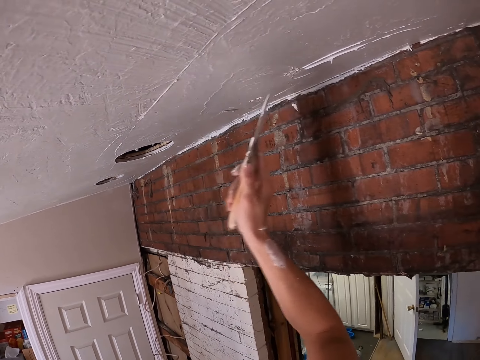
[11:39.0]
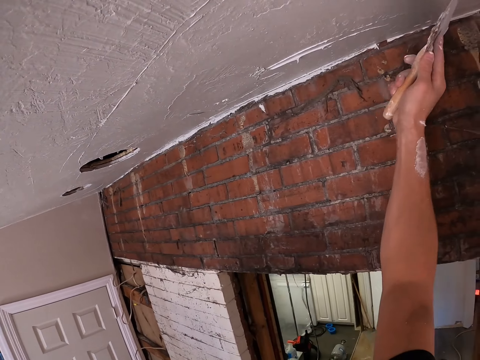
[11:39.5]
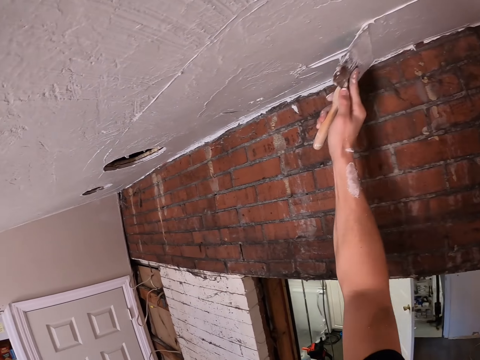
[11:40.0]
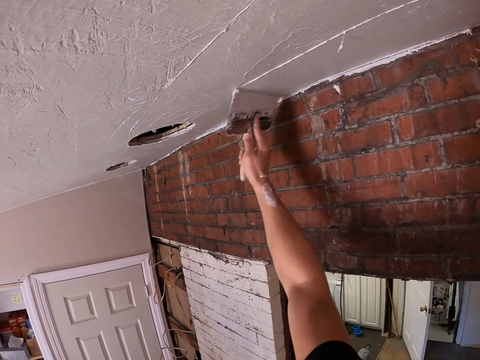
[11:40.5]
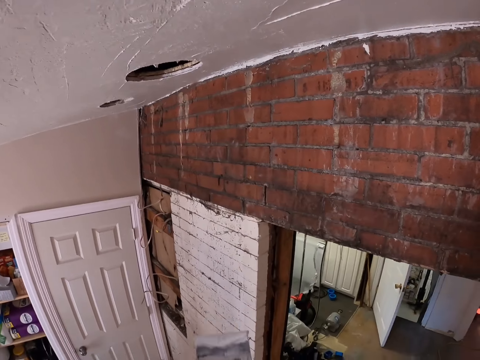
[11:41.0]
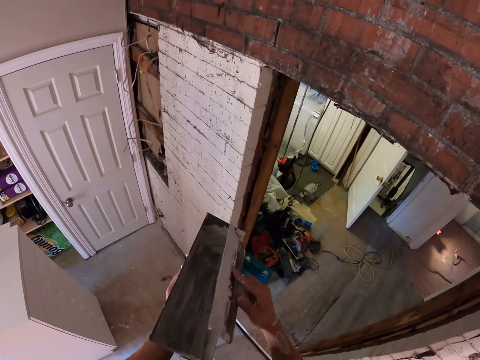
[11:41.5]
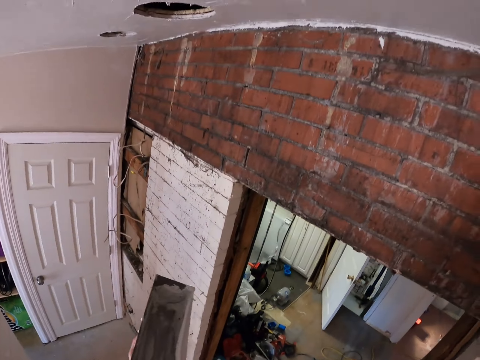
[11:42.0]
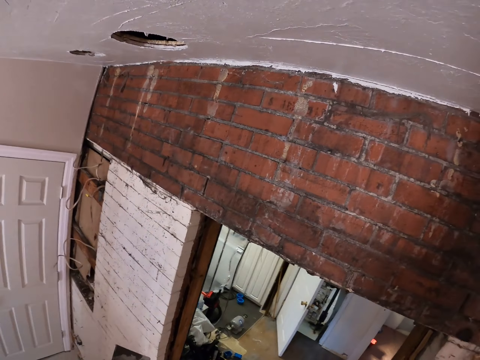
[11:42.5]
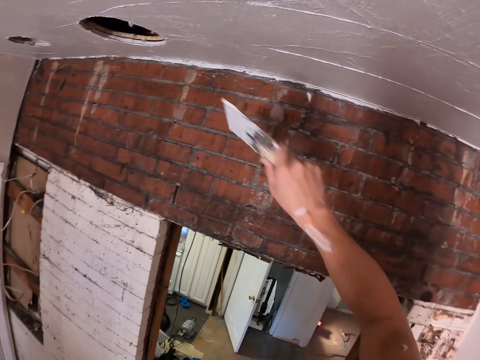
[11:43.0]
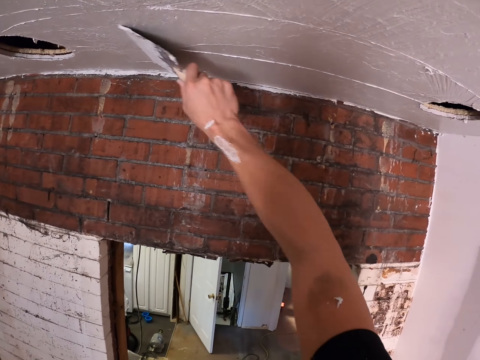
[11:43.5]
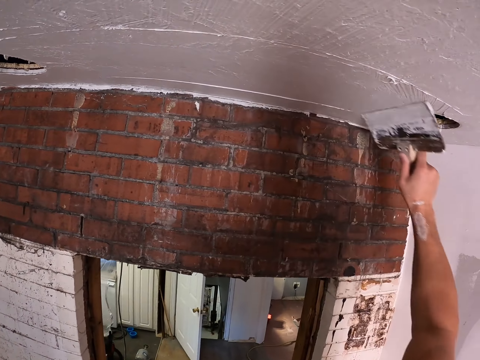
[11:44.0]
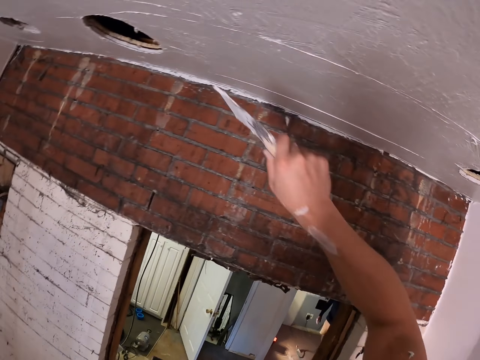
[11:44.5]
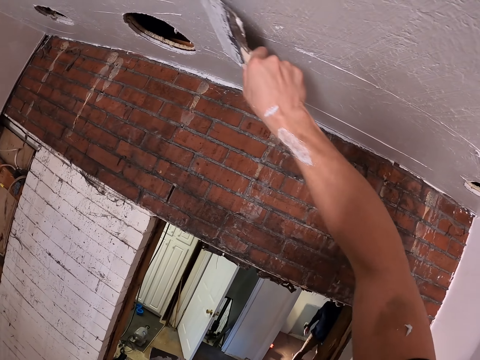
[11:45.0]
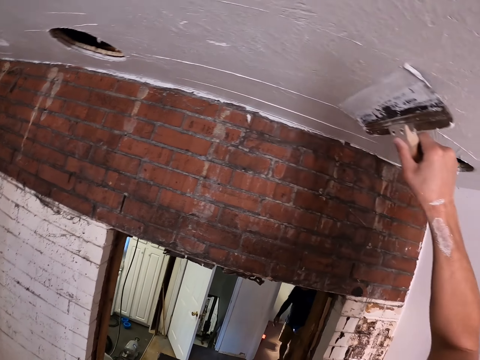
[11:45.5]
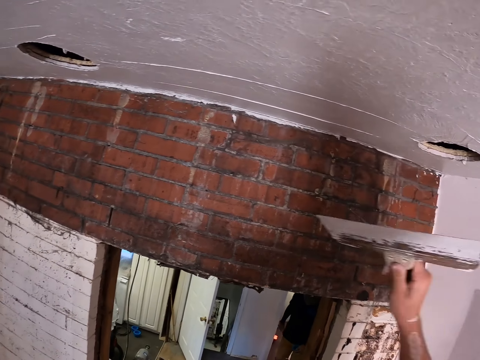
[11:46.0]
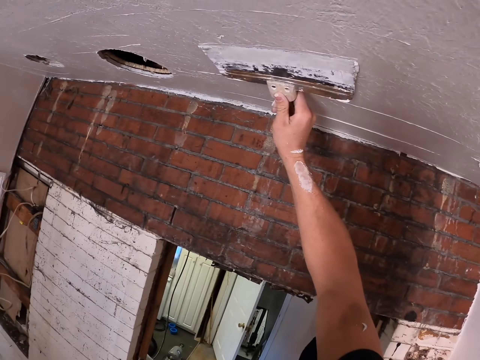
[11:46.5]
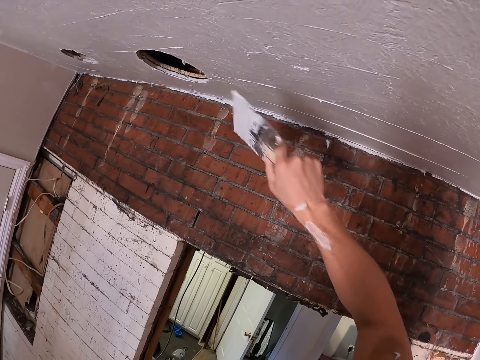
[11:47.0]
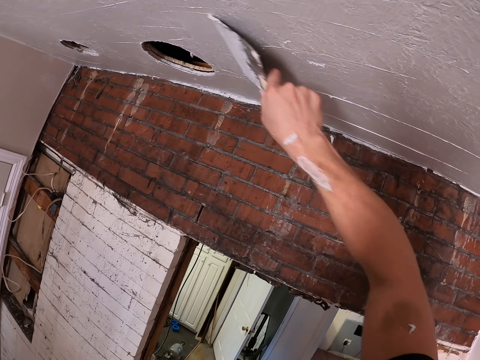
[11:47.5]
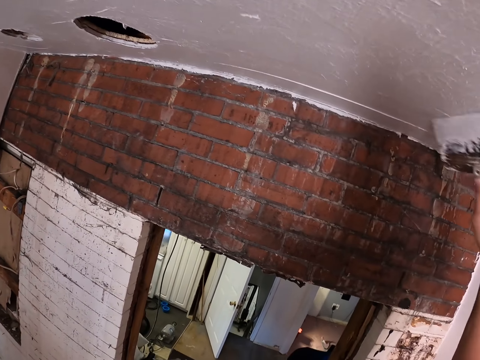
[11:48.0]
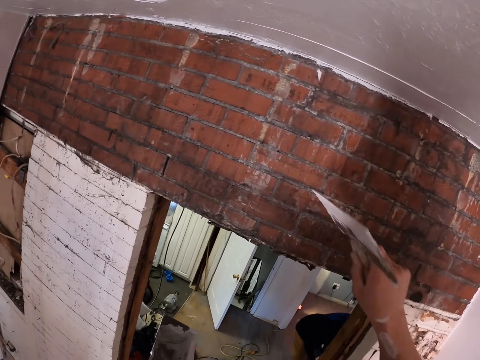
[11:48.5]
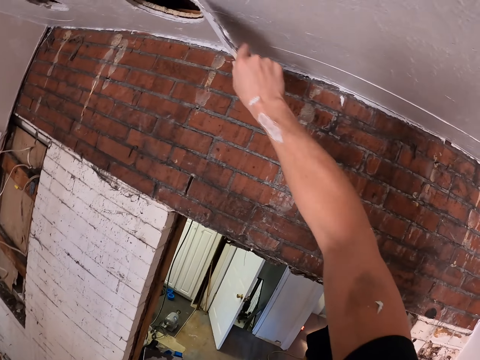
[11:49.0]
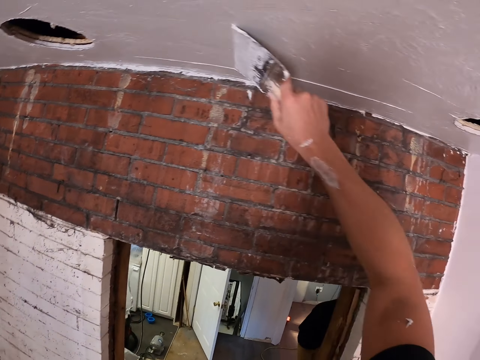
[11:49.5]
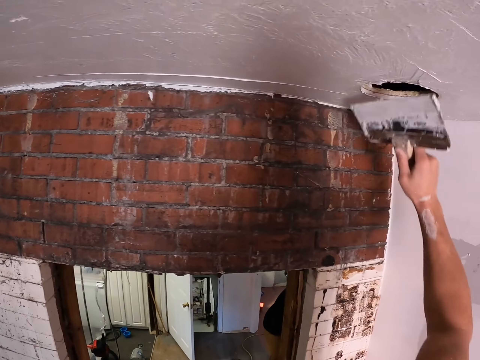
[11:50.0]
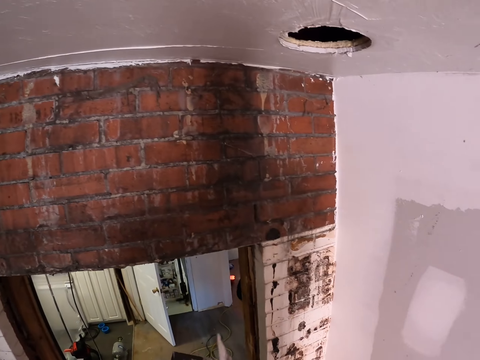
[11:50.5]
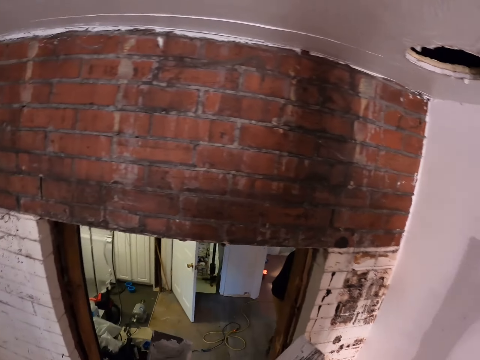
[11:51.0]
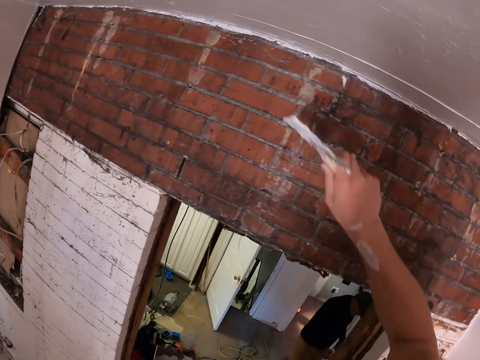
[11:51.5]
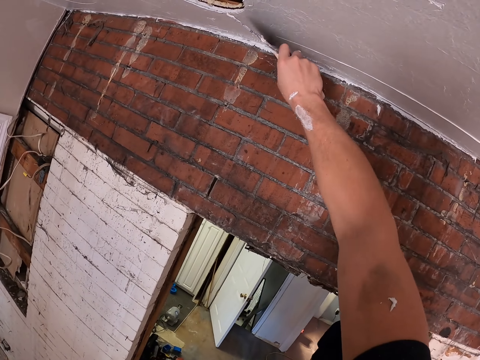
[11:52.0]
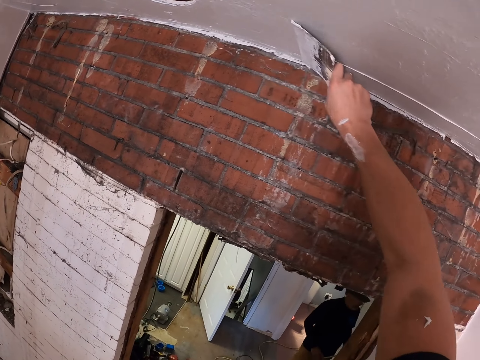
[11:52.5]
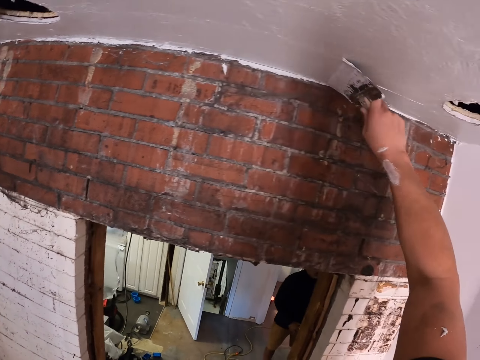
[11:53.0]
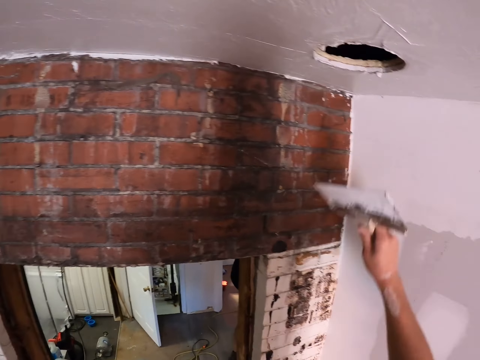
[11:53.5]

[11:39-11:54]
The camera wearer wipes the scraper with the container. They plaster the ceiling with the scraper.

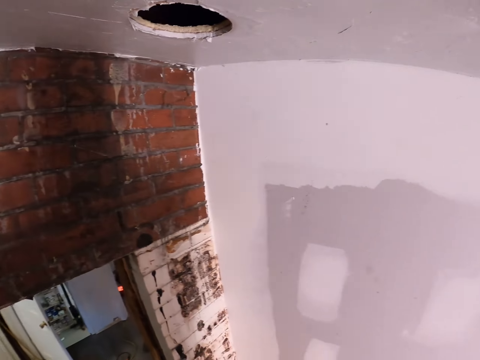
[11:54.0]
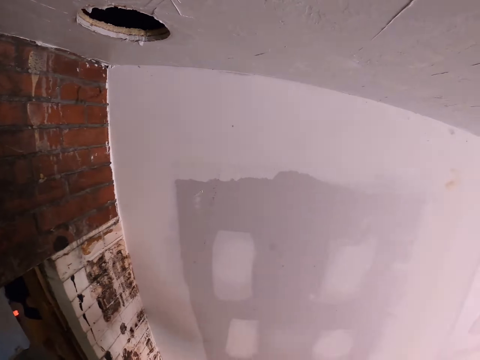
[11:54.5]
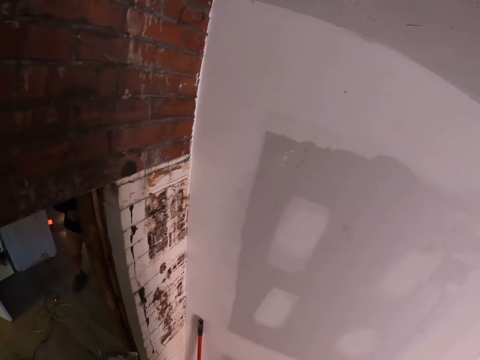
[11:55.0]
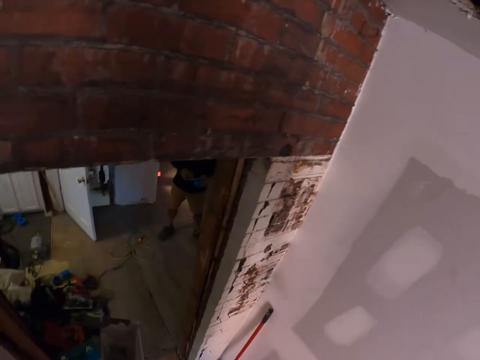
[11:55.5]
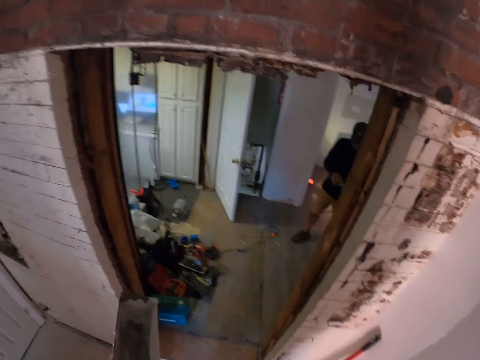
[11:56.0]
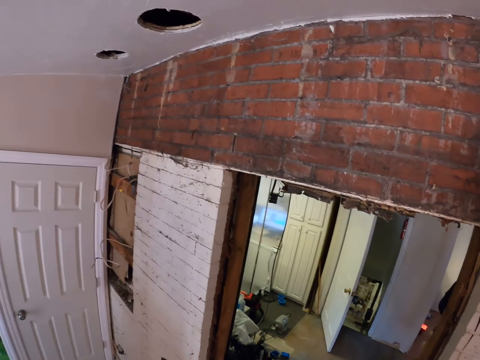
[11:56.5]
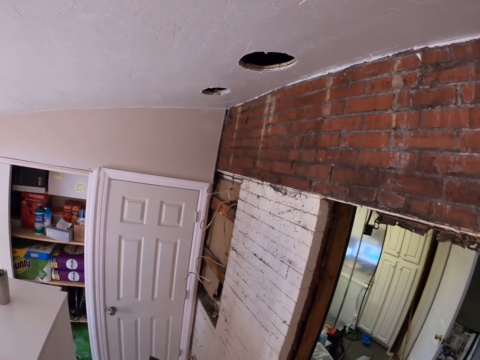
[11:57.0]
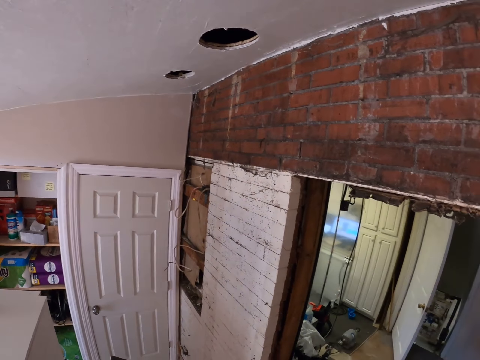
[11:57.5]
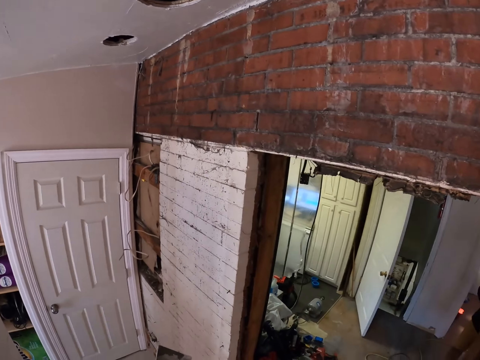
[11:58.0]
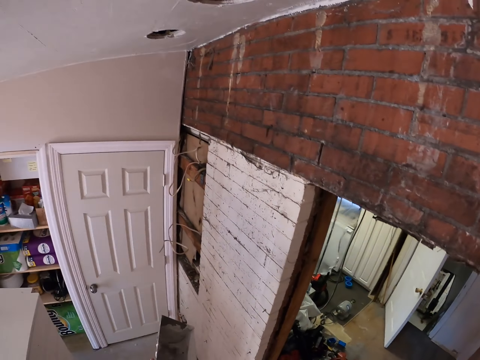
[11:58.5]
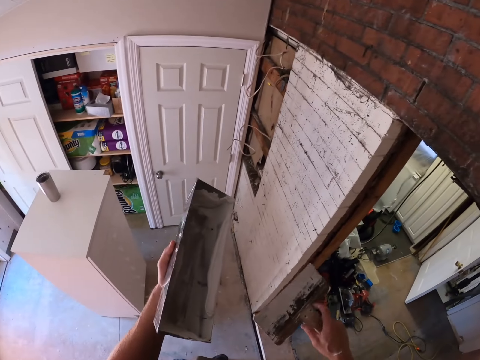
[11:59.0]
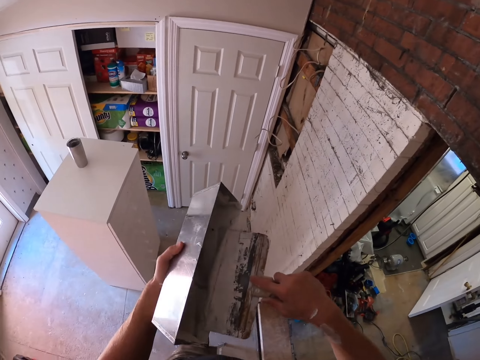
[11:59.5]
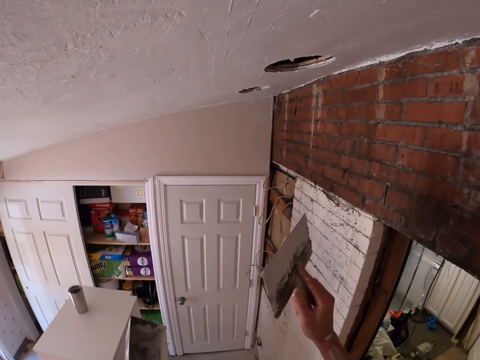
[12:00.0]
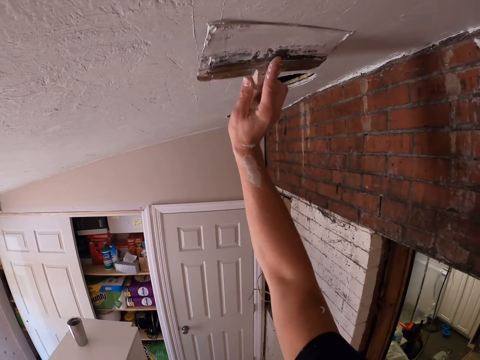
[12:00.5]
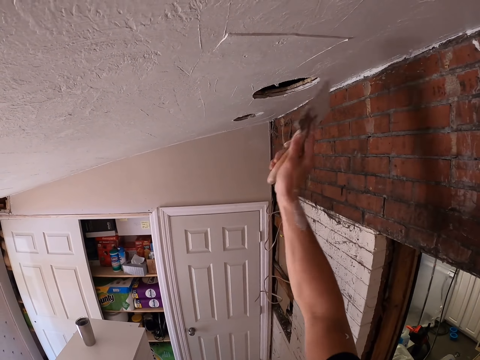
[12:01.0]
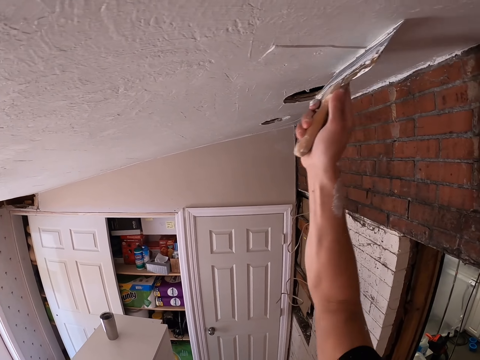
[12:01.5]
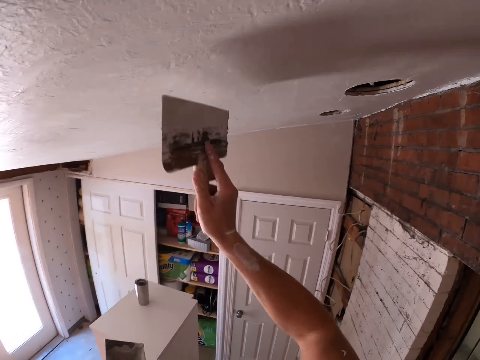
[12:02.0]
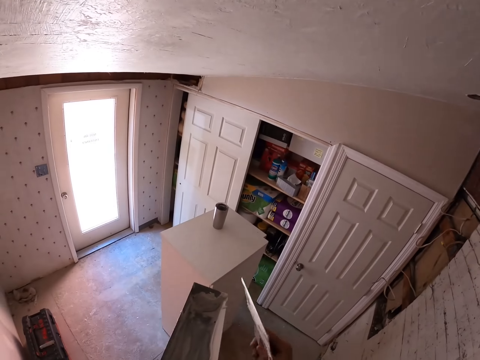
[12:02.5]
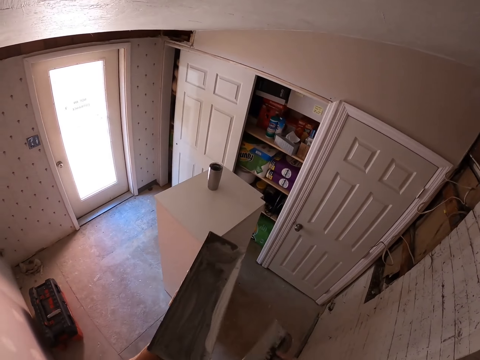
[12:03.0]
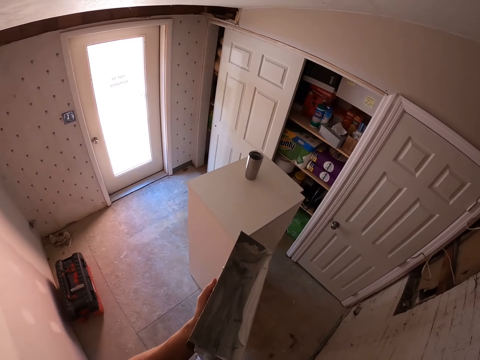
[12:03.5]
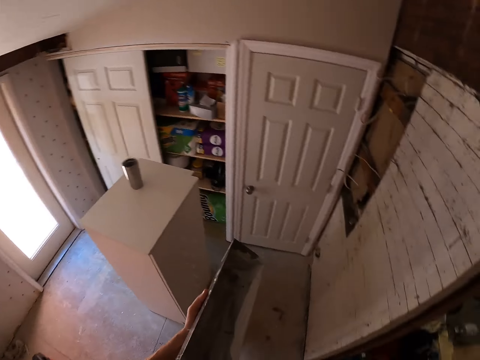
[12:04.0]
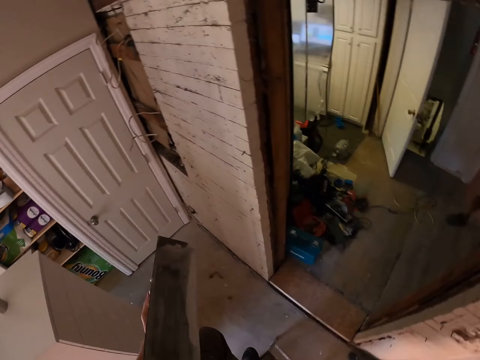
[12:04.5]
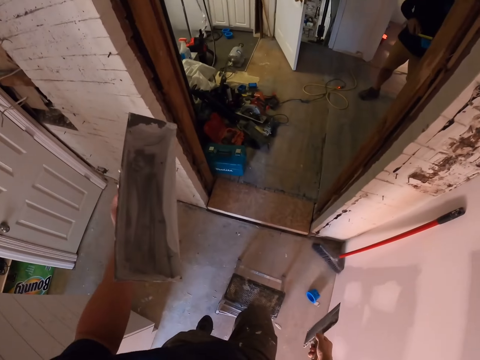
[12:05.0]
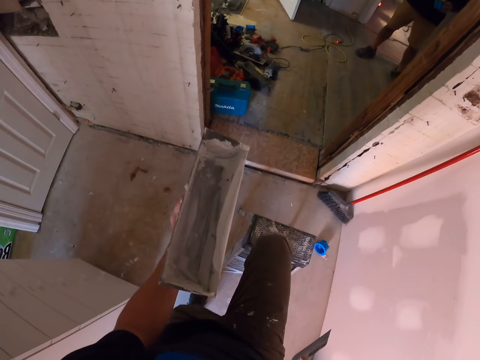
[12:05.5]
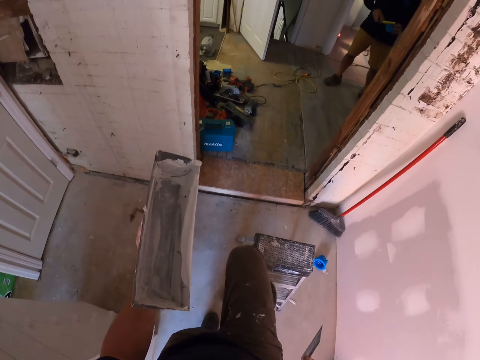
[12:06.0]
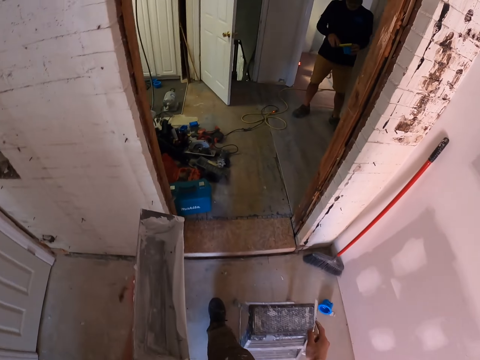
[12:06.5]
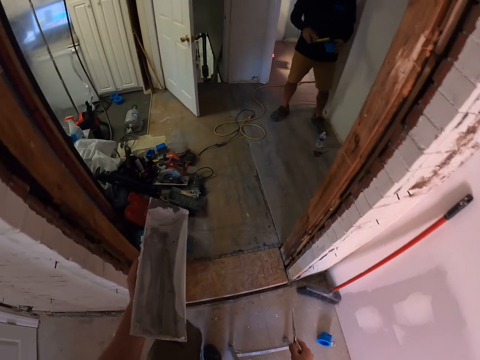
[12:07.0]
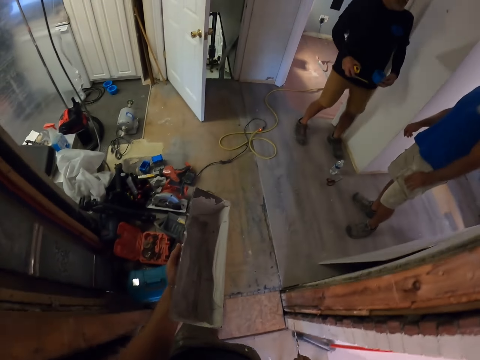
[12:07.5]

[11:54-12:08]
The camera wearer wipes the scraper with the container. They plaster the ceiling with the scraper. They wipe the scraper with the container. They step down from the ladder.
